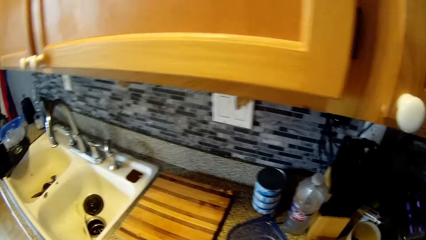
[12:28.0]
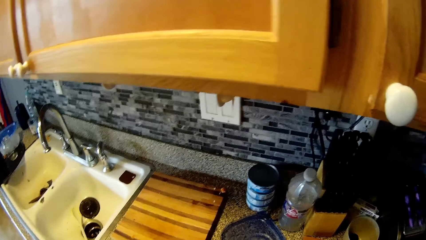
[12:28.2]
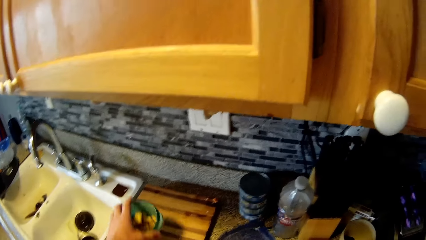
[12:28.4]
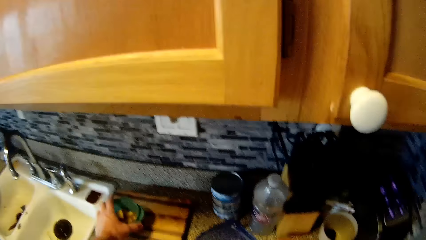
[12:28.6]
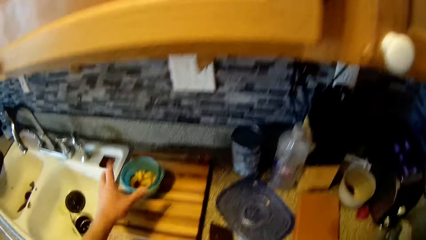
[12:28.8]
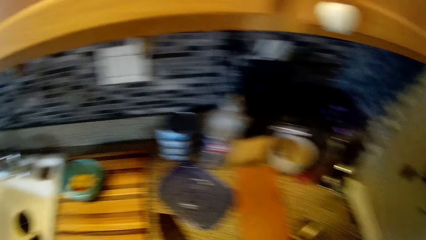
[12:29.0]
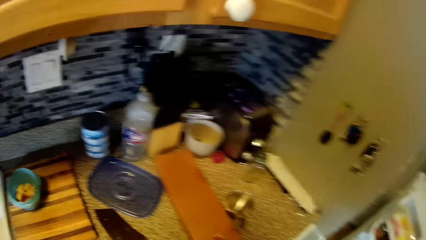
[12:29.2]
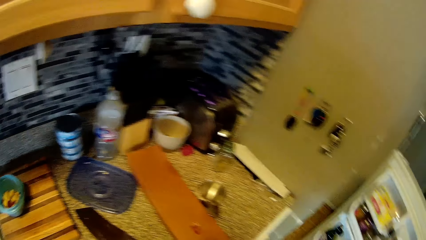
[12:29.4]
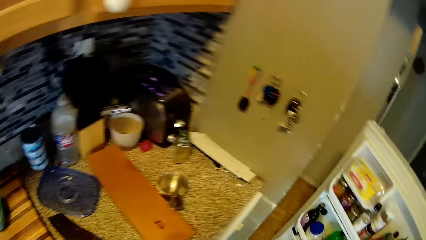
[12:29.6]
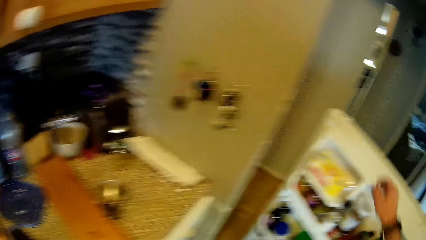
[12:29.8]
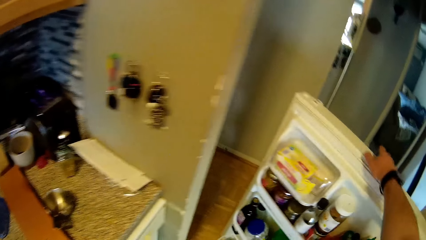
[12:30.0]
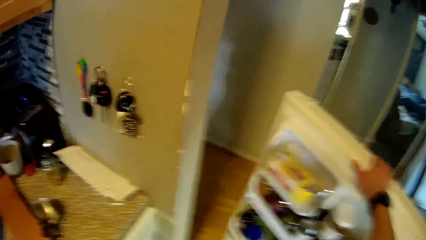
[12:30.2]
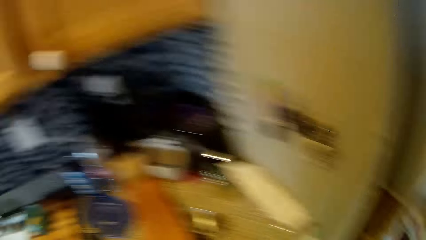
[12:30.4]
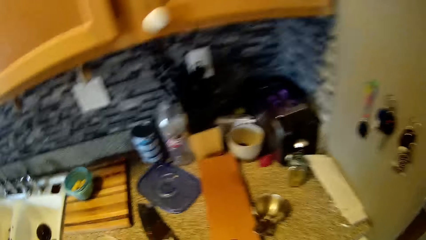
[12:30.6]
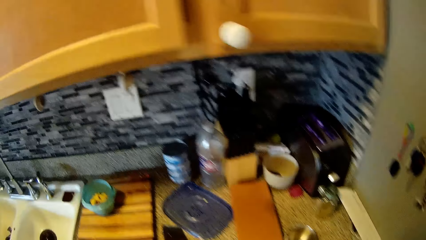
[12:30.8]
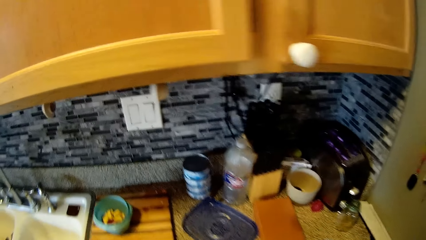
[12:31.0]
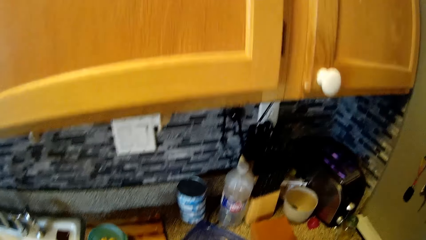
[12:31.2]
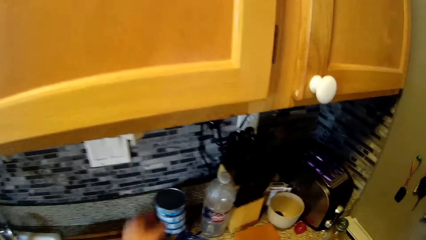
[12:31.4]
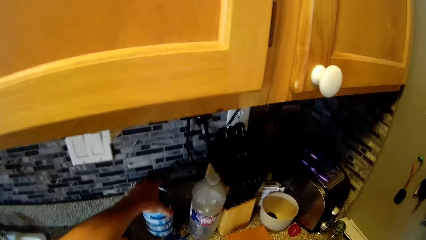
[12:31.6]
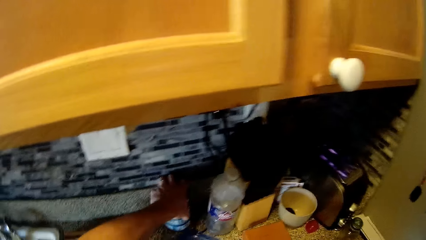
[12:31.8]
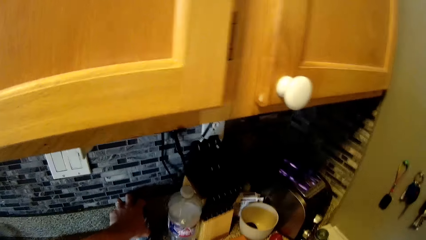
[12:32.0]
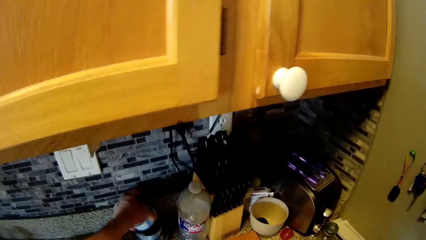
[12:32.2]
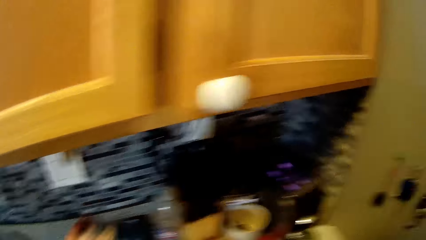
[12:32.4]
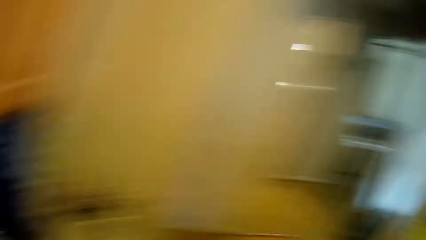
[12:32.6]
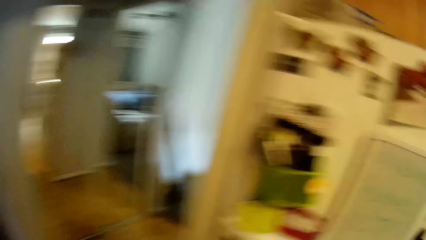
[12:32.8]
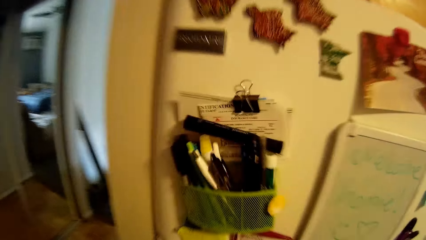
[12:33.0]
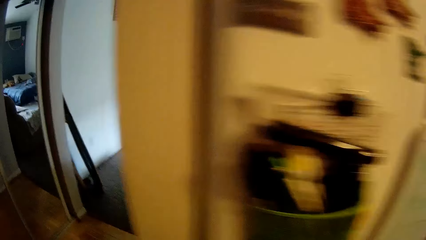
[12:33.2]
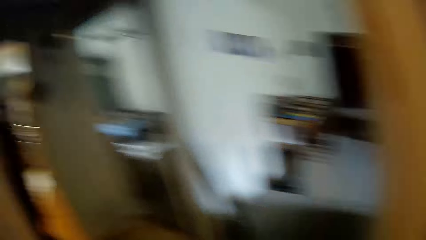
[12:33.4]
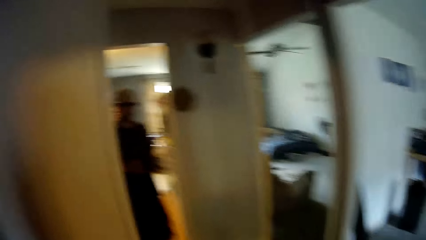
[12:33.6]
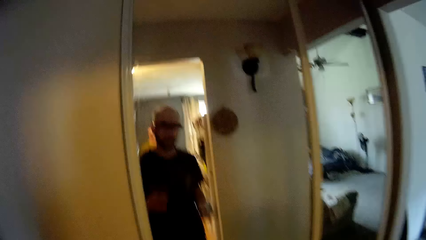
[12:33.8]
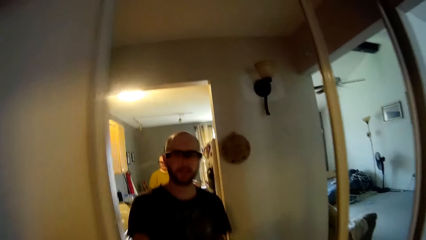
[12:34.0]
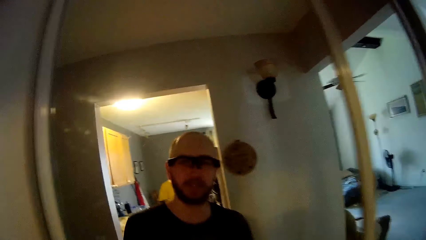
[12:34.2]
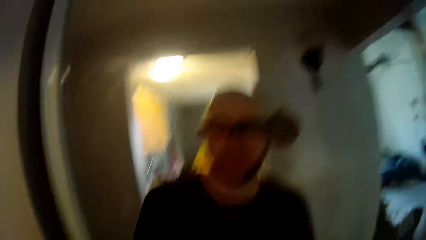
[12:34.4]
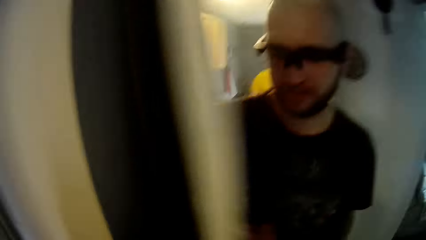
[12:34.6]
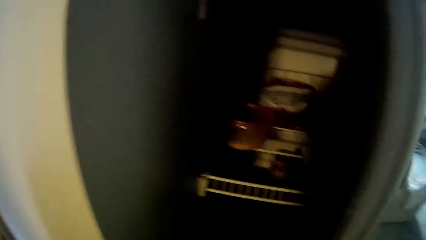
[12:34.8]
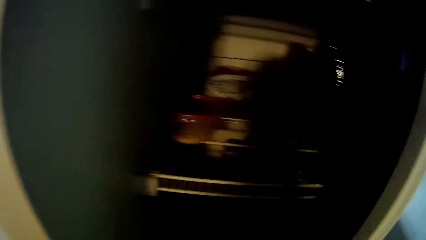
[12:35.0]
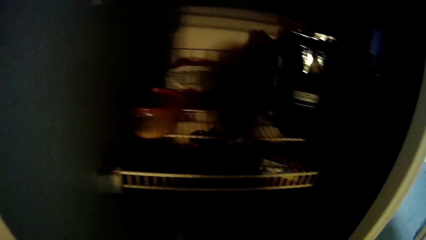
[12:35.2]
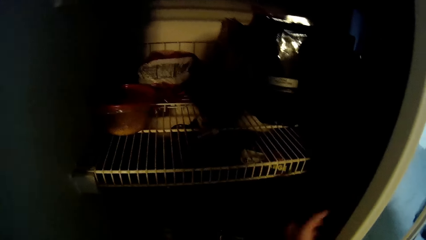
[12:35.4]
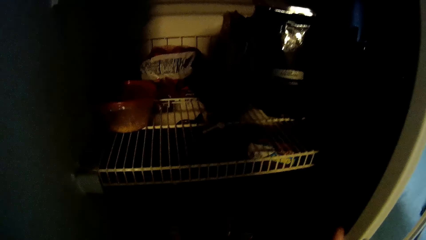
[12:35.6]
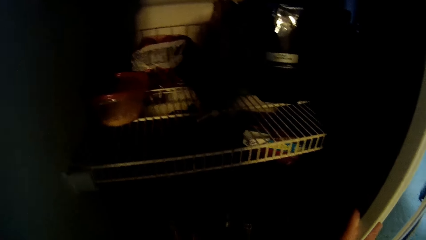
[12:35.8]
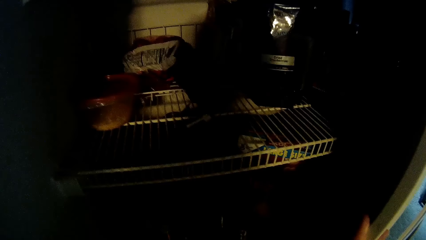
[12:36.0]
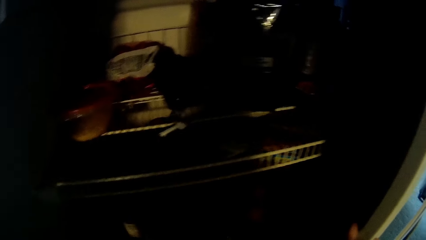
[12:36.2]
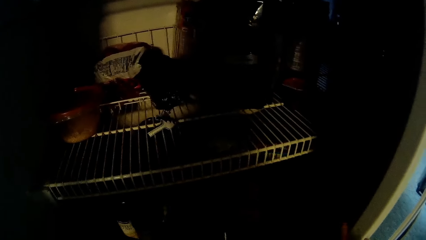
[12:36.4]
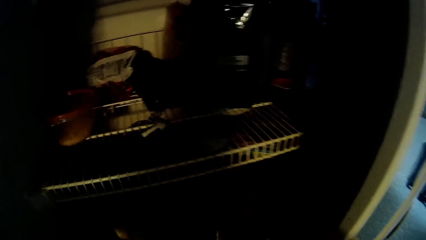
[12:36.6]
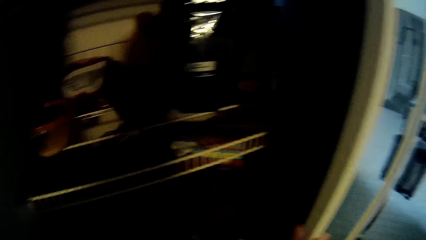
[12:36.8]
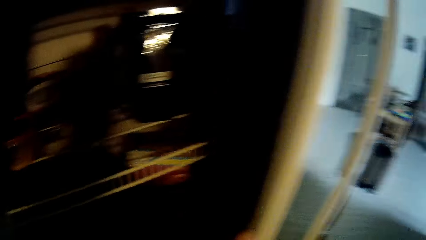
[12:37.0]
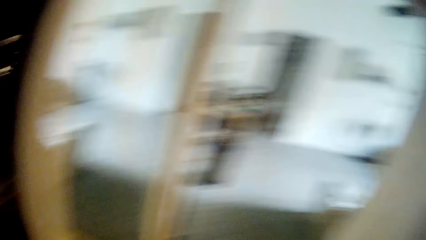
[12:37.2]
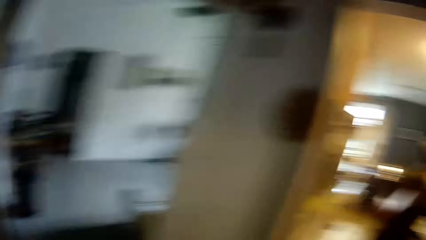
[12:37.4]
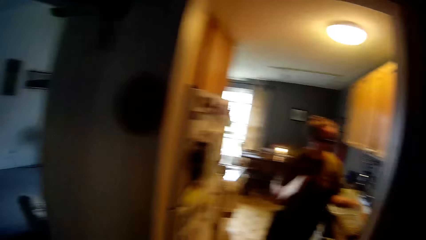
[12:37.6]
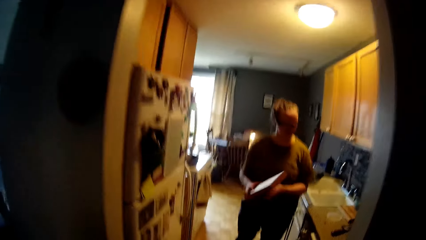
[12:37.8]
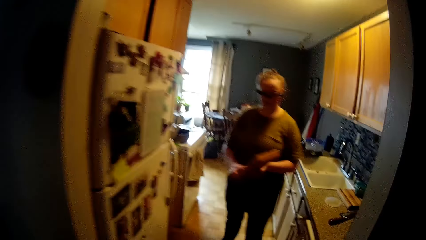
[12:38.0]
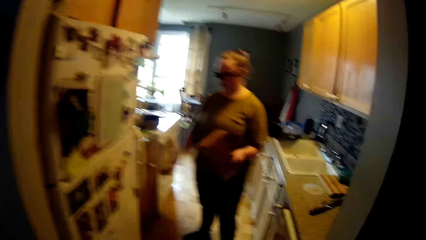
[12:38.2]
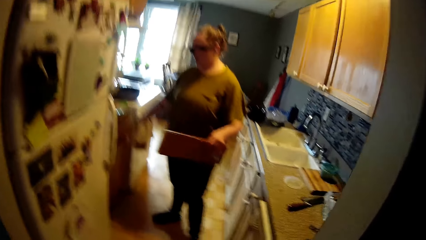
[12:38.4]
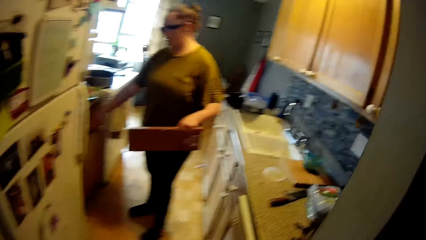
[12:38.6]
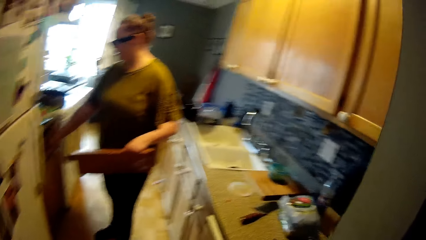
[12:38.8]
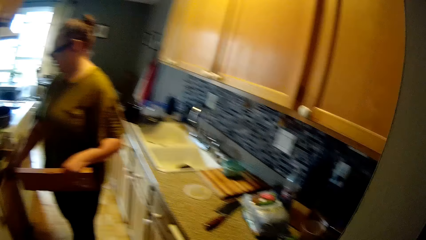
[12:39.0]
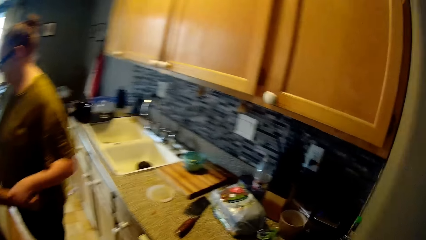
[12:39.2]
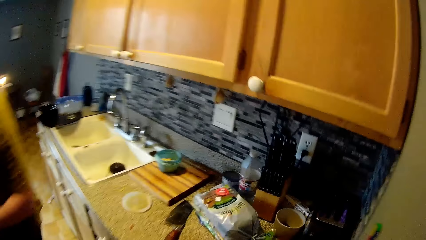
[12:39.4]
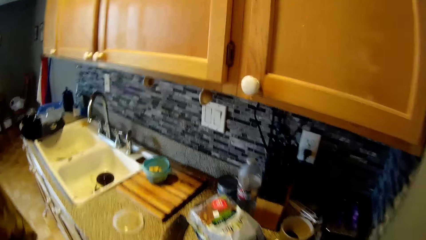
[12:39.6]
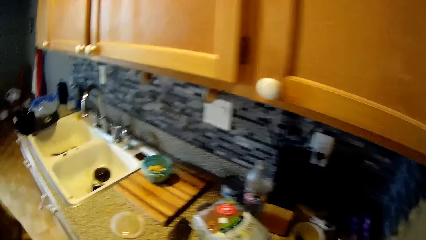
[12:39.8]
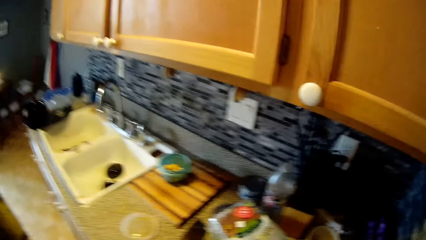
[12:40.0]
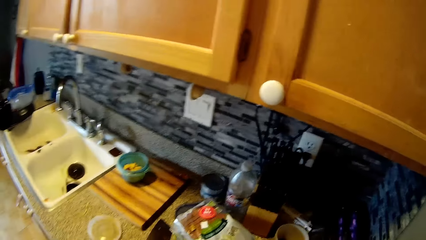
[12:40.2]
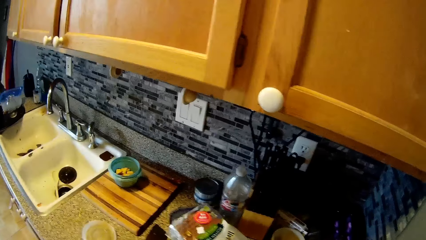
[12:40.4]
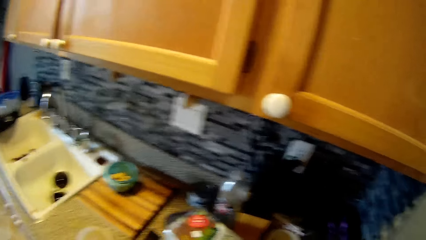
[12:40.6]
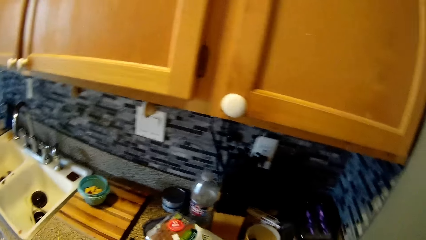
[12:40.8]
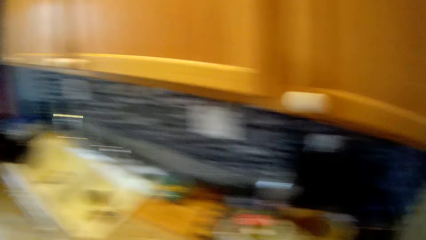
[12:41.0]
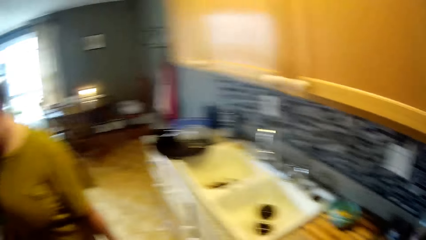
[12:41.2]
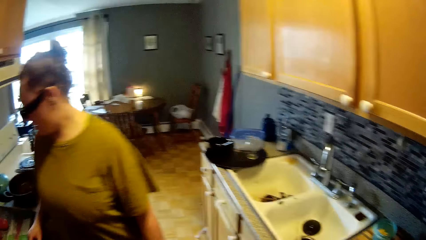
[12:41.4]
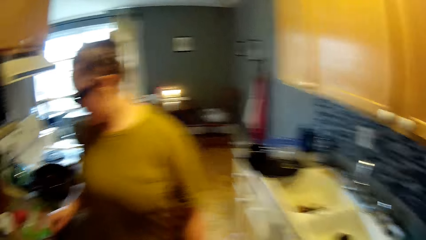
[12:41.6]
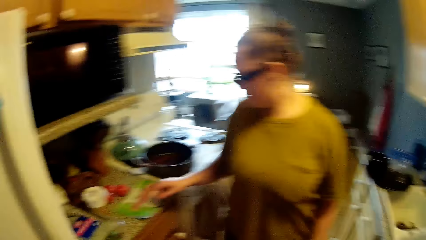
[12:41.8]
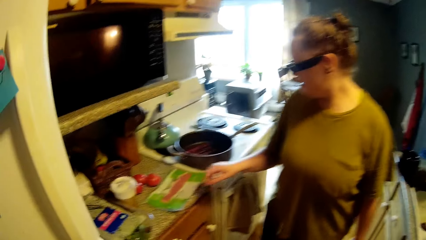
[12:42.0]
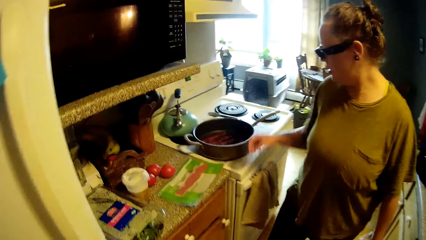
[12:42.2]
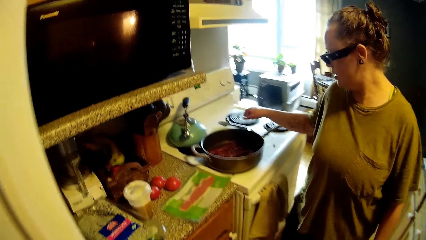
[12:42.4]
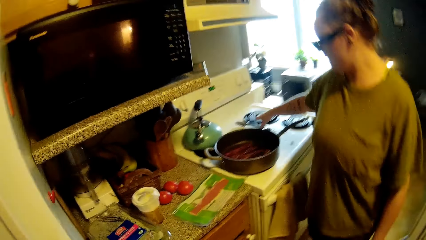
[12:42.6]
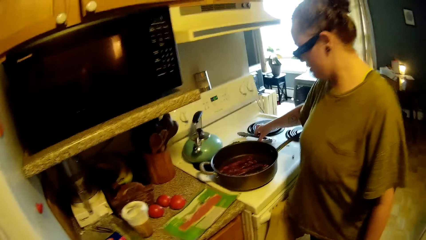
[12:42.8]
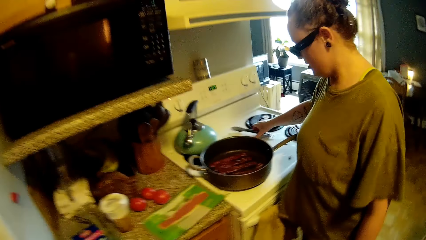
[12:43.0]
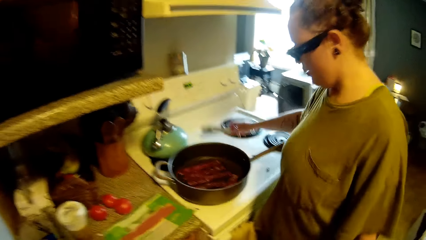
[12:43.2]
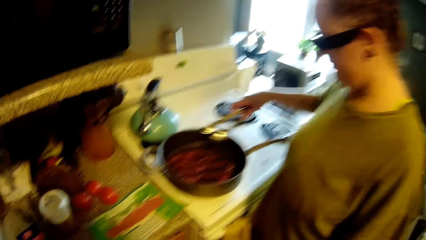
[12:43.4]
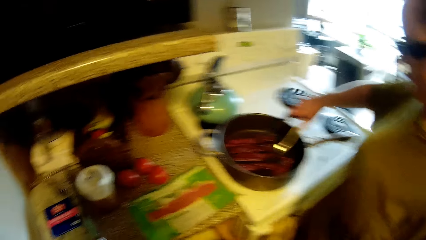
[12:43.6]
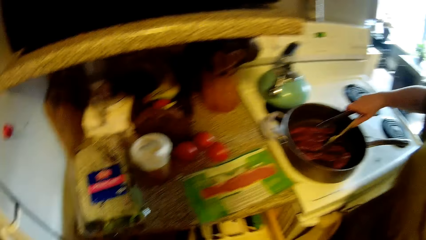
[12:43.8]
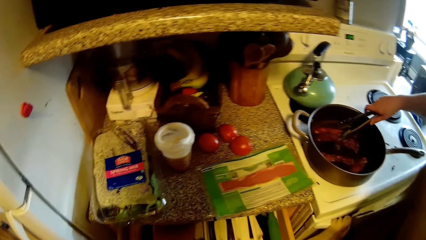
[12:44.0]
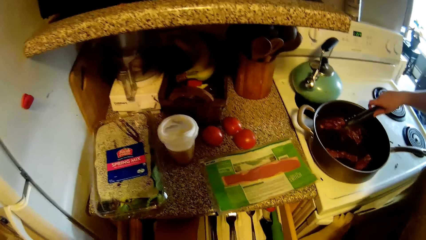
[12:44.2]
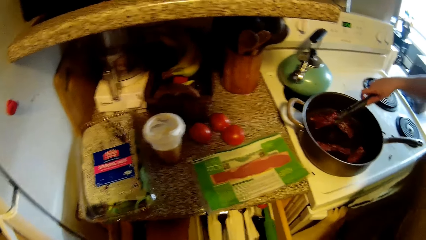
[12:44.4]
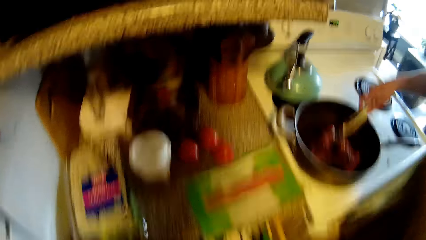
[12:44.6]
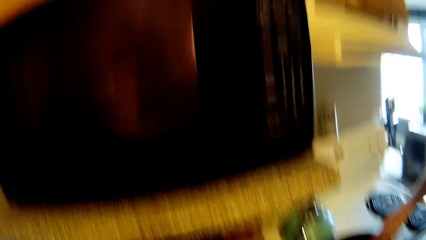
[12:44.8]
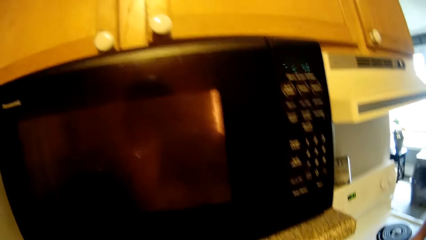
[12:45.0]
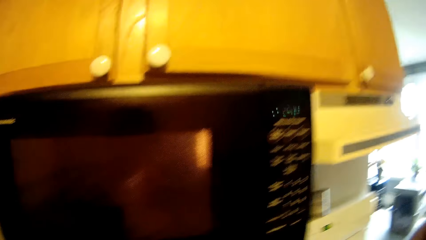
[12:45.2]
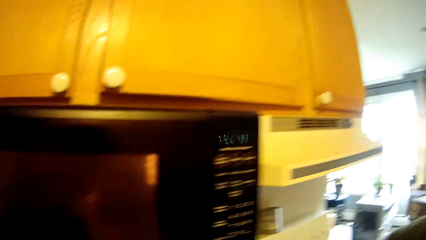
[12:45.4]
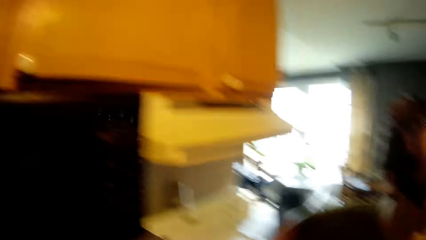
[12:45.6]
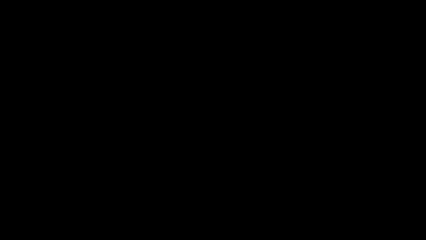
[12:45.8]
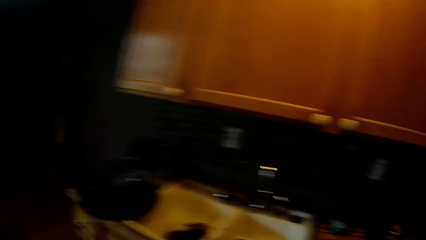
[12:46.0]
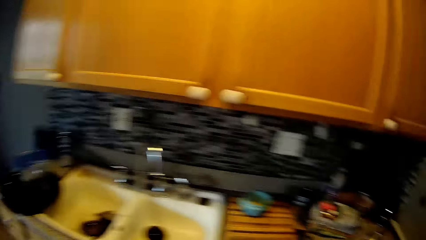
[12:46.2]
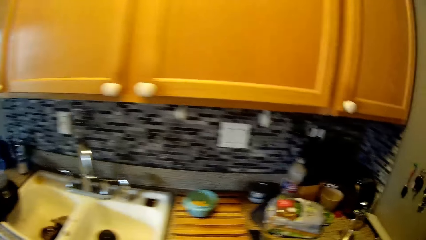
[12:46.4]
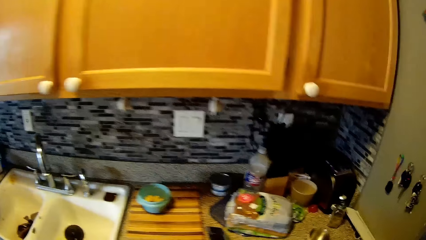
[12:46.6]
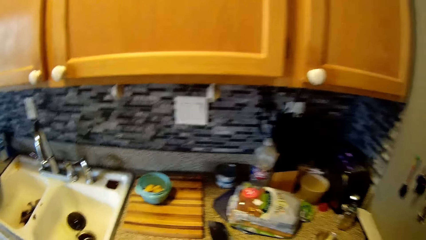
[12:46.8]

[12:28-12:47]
The camera wearer walks in the room. He puts the bowl with sweet corn on the chopping board with his left hand. He closes the refrigerator with his right hand. He interacts with the woman. He picks a can of tuna from the kitchen counter with his left hand. He walks to a pantry. A person walks in. The camera wearer opens the pantry or fridge with his left hand. The woman passes the chopping board from her right hand to her left hand. The camera wearer turns. The woman holds the chopping board with her left hand and puts her right hand in a drawer. The woman interacts with the camera wearer. The camera wearer walks towards the kitchen counter. The woman picks a tong from the cooker with her right hand, stirs food, and takes out bacon from a frying pan on the cooker with the tong.
